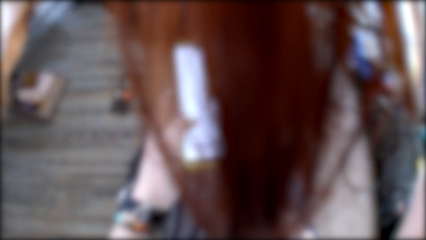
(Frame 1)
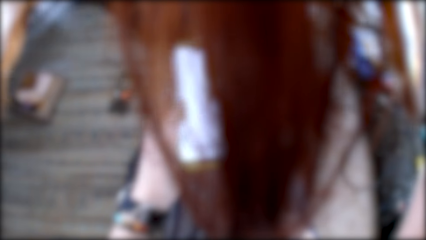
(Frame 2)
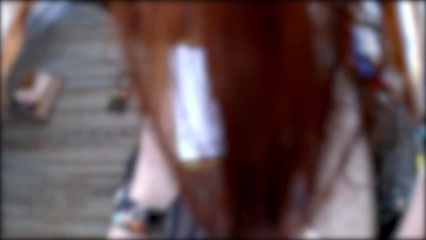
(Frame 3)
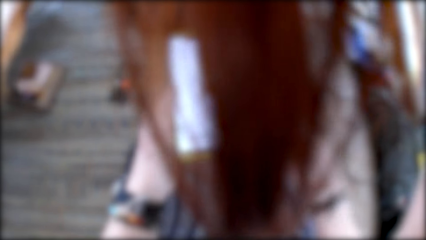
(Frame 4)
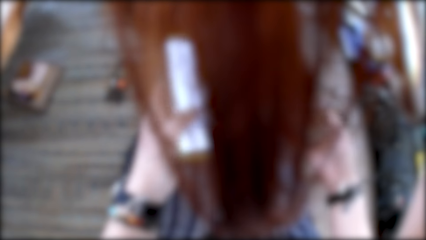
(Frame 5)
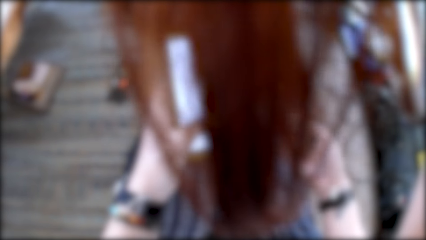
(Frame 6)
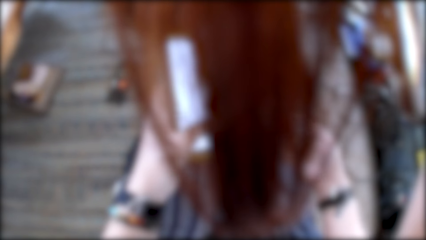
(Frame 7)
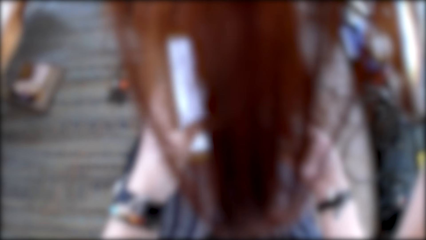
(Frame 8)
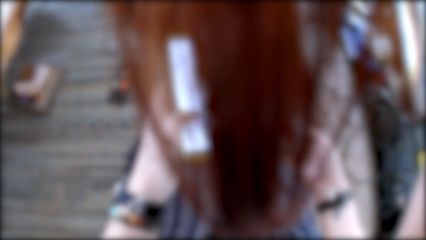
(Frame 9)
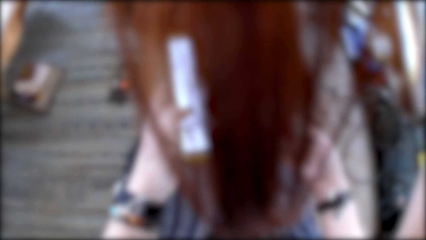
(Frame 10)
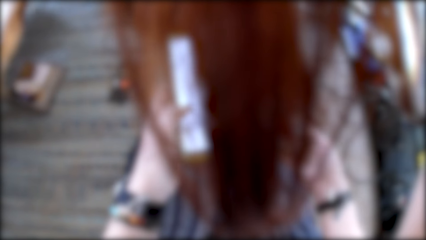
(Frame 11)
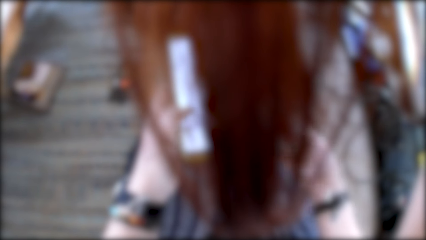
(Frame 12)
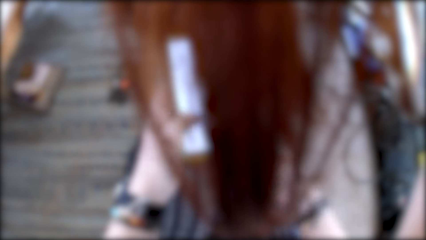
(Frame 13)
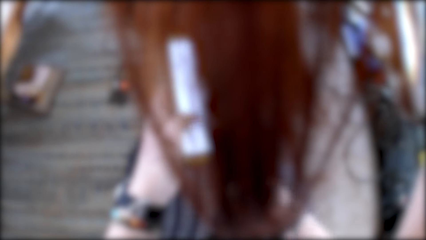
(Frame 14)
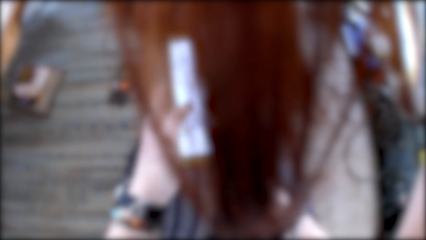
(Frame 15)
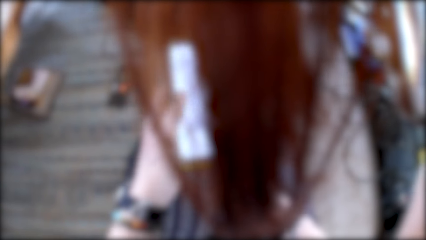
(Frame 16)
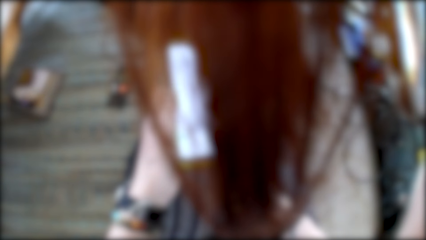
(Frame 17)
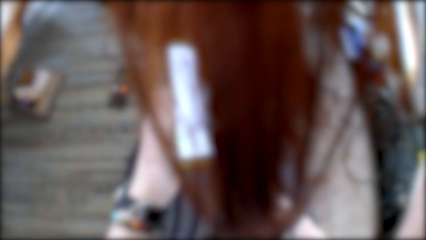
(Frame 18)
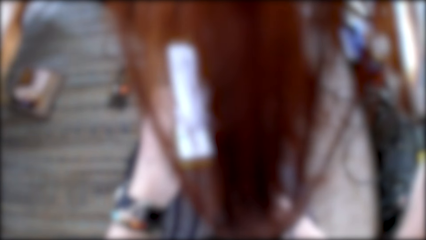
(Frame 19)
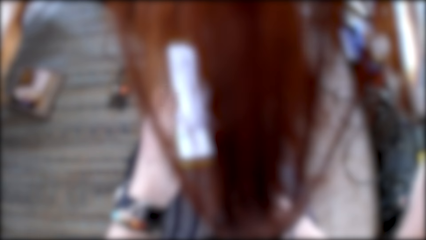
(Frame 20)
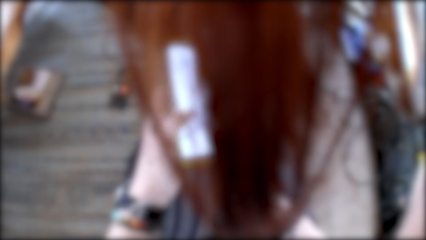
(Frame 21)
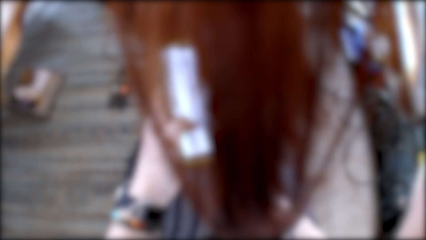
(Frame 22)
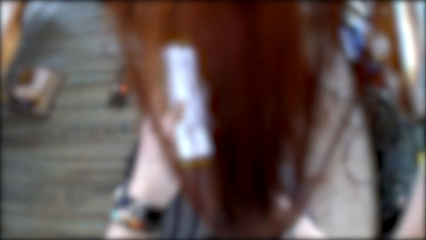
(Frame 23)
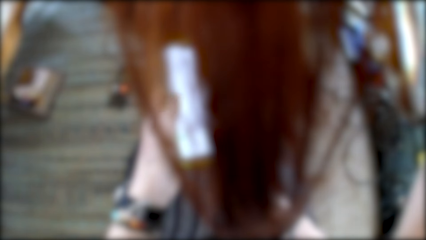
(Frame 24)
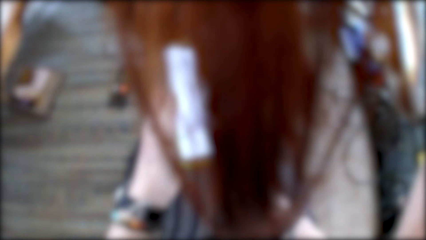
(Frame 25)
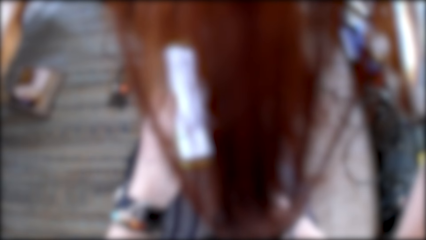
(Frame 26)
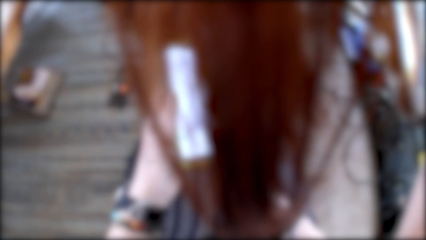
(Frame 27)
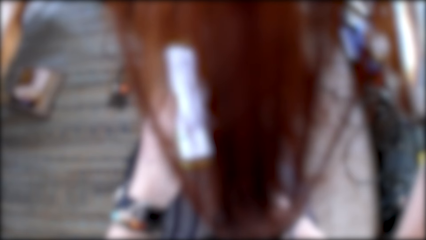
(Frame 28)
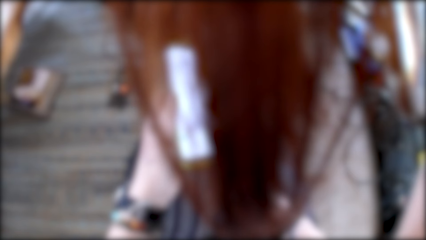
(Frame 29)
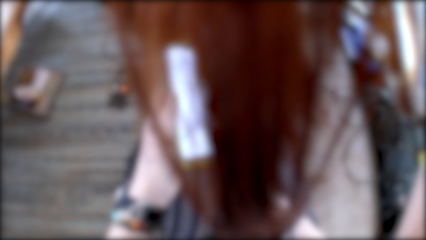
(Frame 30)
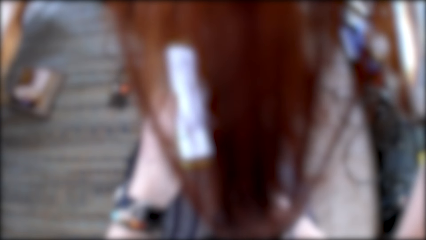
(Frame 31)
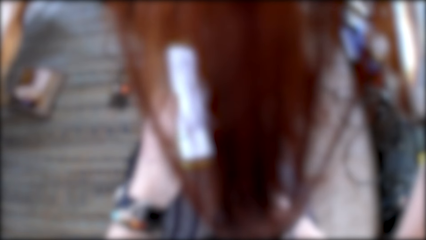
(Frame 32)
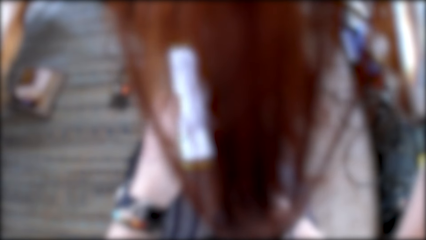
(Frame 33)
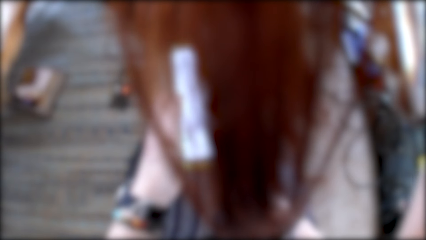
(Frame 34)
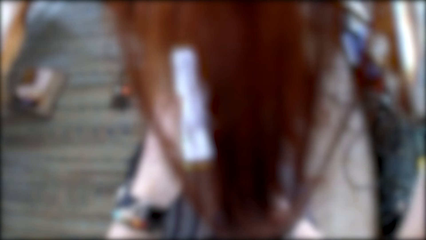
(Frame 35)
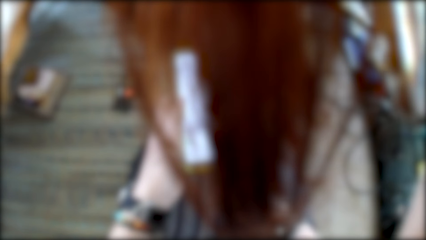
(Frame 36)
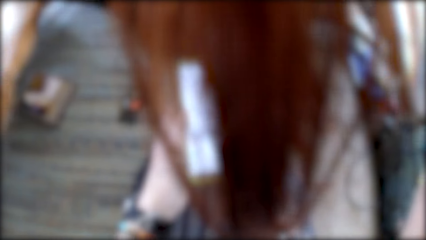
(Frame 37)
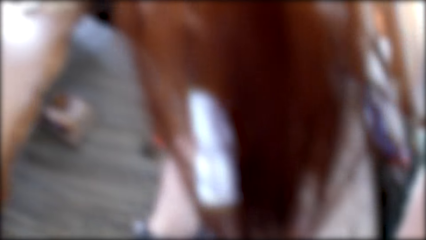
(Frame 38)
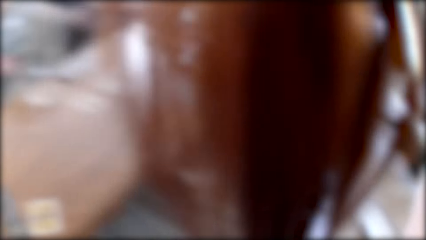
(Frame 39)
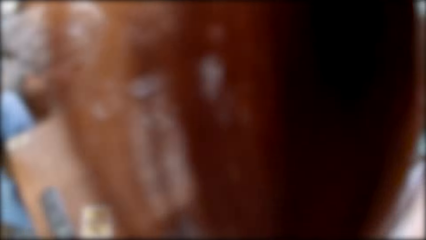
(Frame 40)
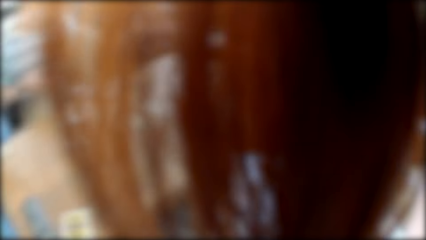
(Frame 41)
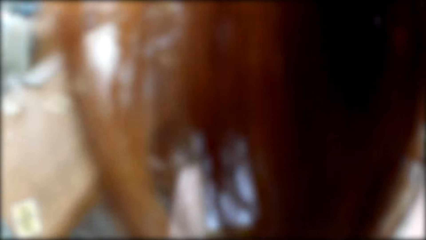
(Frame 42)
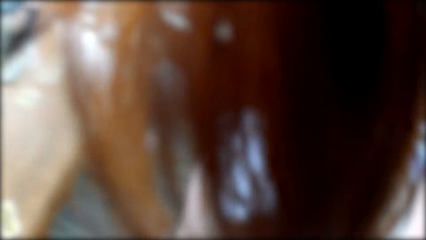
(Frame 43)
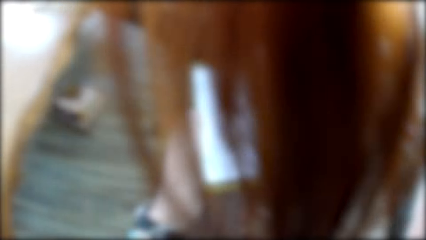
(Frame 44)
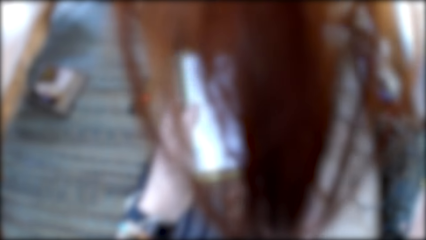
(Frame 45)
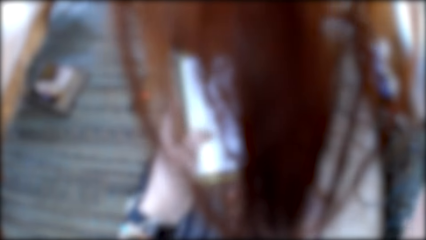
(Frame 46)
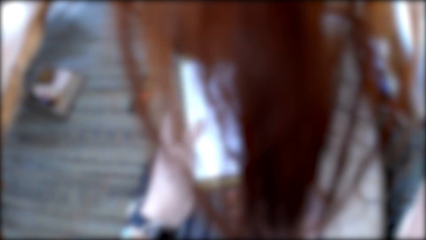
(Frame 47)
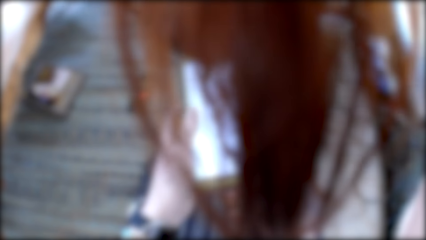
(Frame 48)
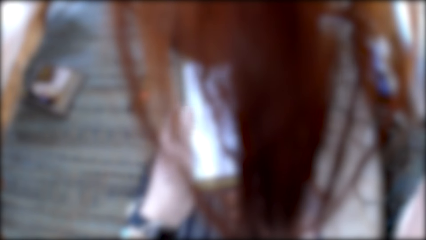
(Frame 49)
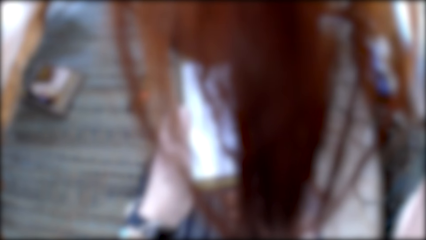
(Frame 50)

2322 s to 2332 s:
The camera wearer scrolls the phone with her hand.

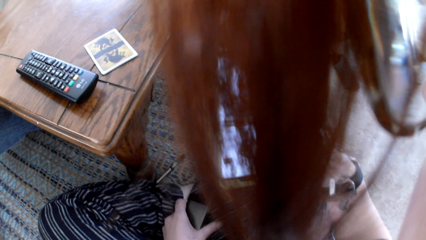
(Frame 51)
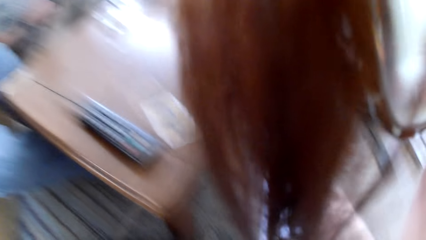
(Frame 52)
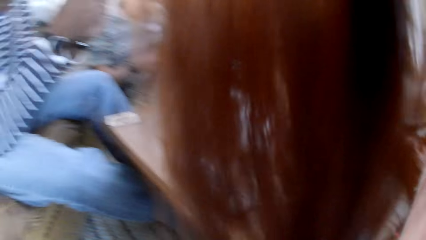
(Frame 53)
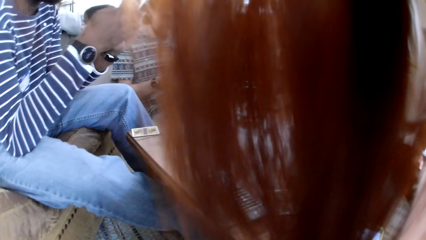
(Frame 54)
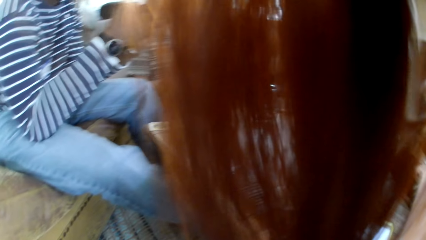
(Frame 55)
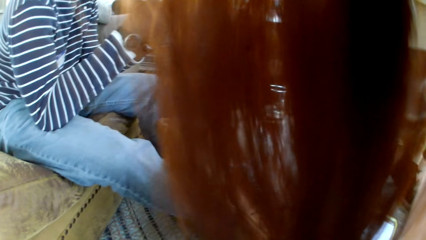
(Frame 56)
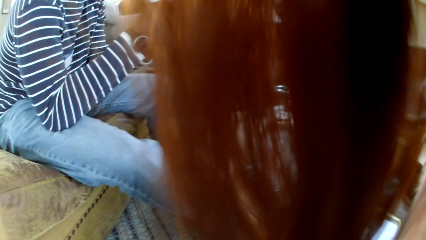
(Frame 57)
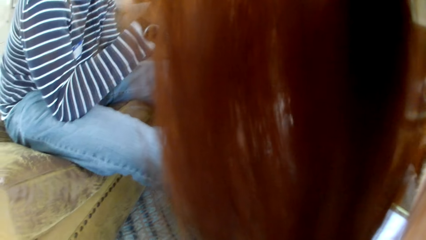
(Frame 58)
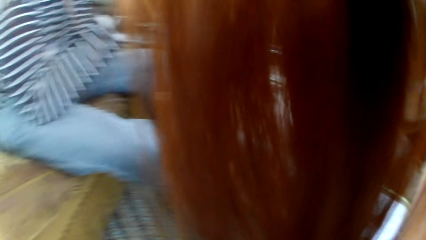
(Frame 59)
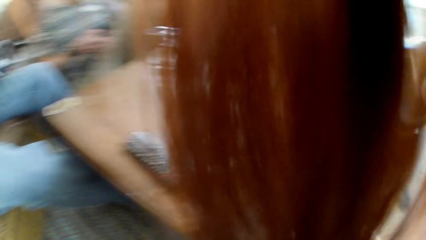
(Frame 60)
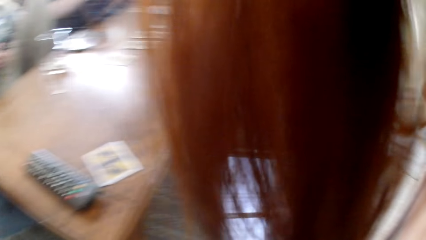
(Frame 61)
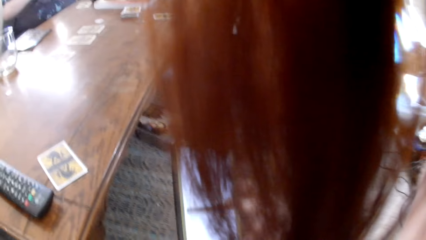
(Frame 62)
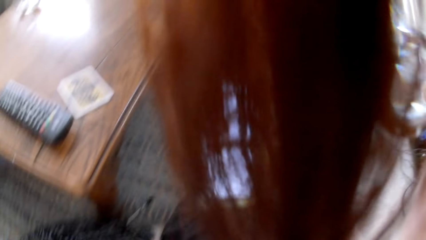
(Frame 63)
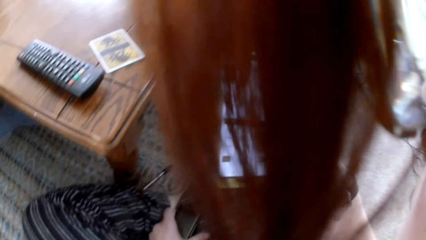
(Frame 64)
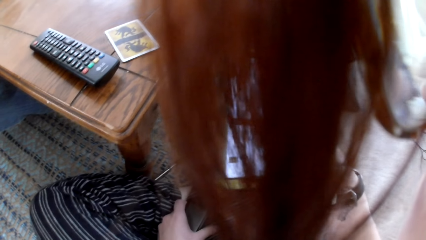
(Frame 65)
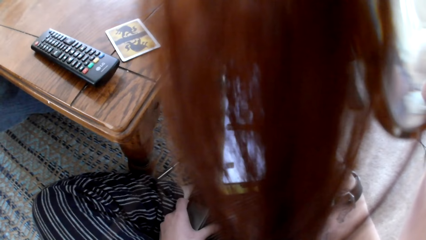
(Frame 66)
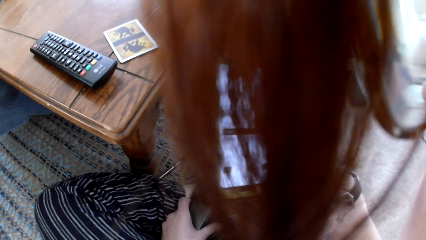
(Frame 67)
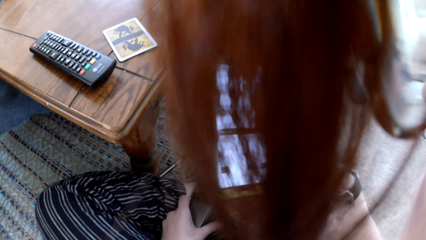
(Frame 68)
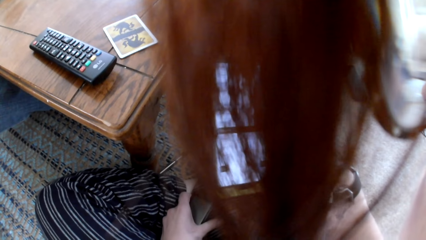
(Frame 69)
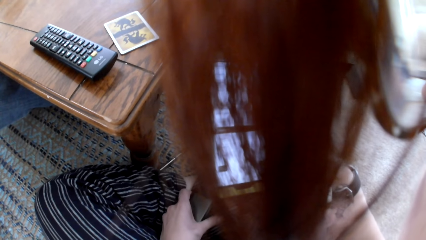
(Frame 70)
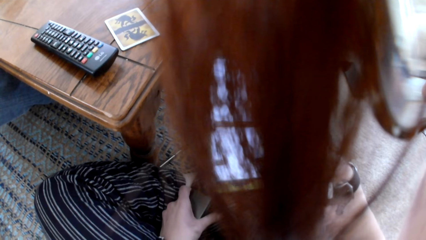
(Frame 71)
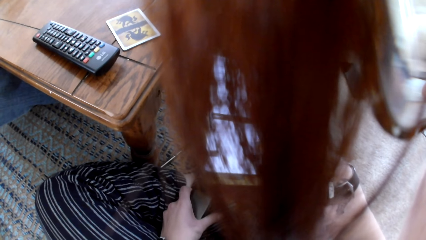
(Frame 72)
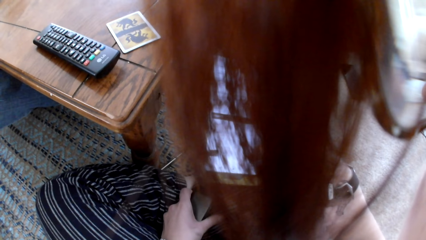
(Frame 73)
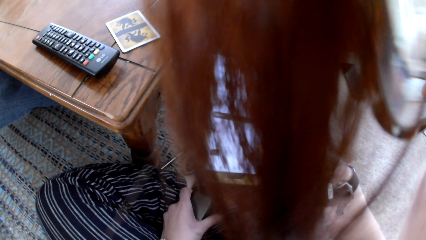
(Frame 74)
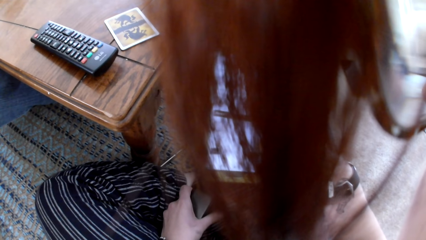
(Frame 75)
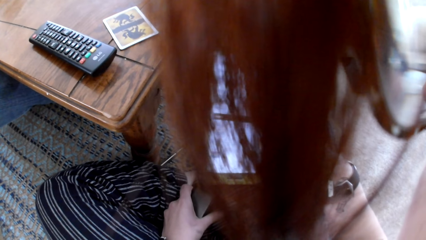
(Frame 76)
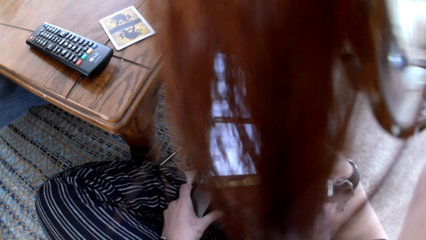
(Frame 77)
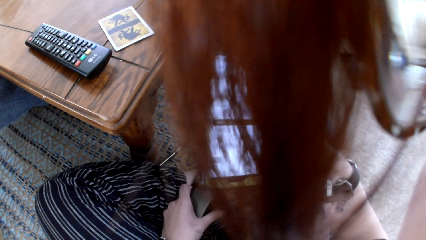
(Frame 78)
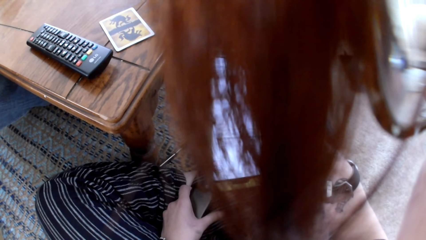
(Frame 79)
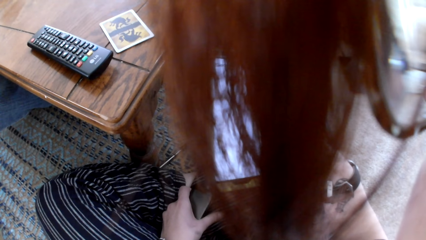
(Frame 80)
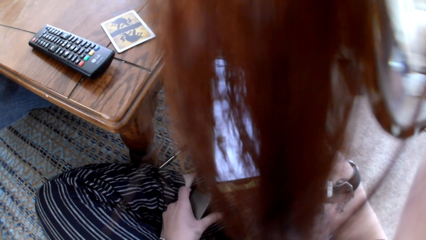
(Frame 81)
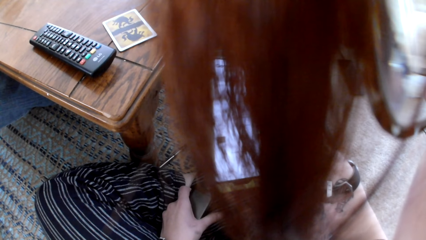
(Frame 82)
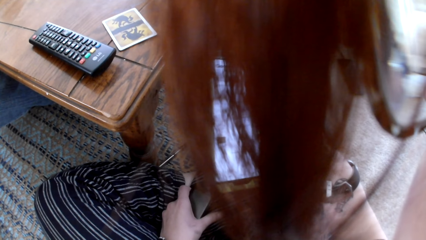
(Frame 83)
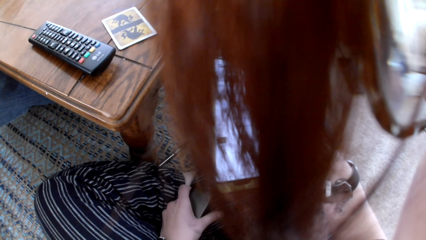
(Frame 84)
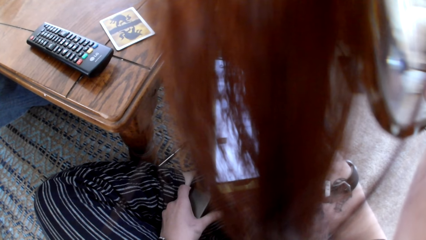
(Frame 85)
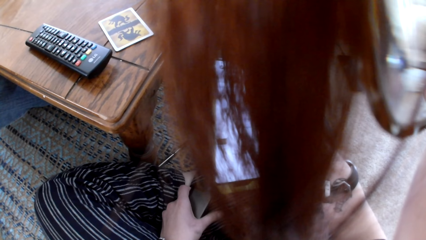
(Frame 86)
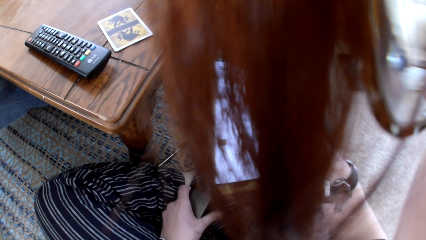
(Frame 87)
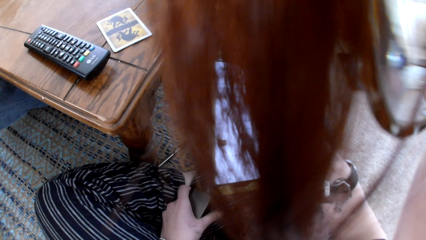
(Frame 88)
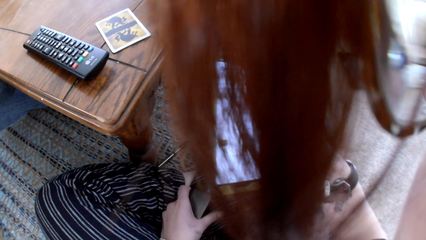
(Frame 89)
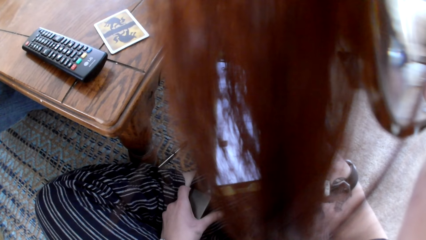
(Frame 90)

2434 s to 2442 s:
A man uses the phone.
